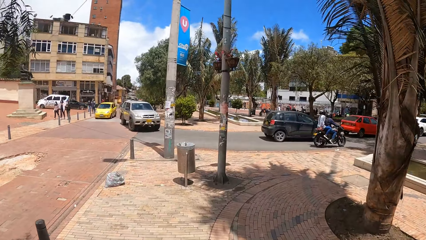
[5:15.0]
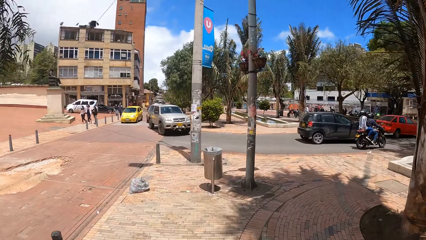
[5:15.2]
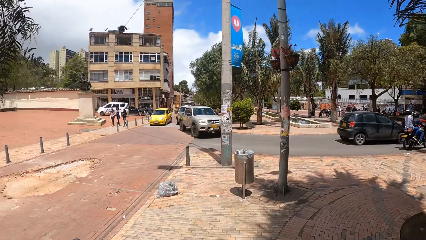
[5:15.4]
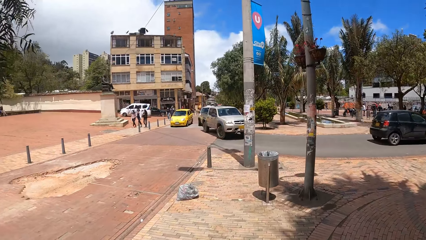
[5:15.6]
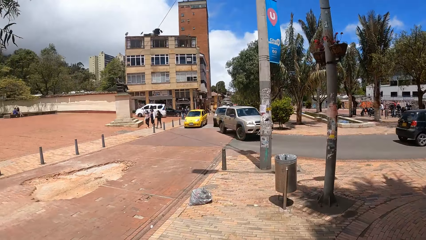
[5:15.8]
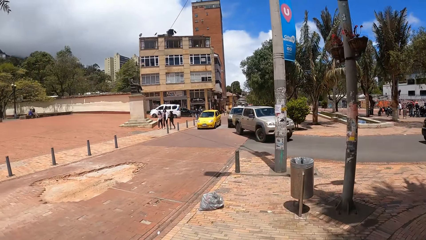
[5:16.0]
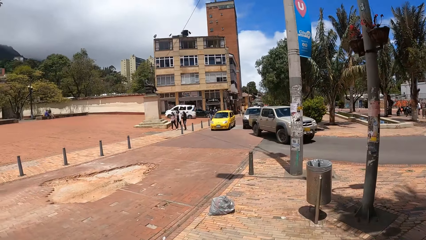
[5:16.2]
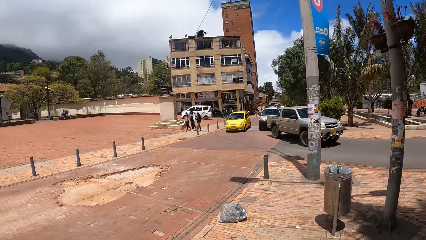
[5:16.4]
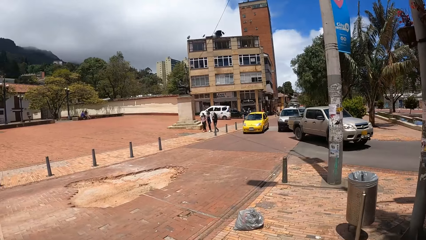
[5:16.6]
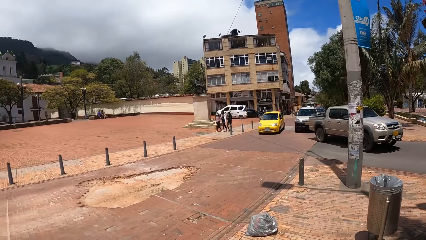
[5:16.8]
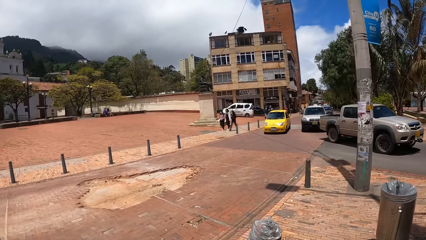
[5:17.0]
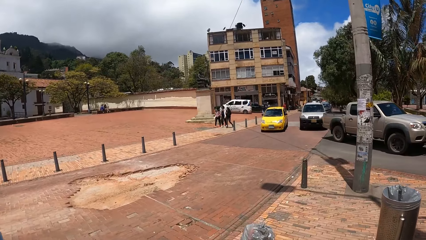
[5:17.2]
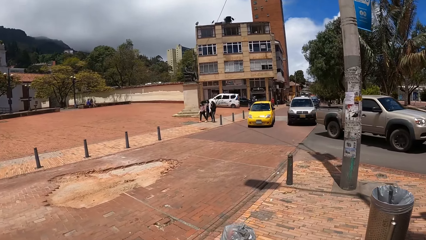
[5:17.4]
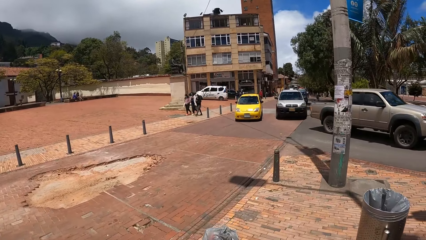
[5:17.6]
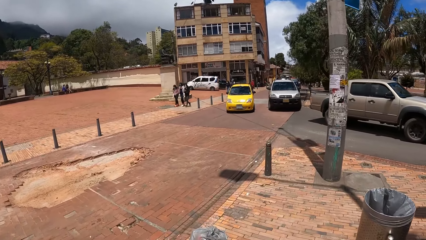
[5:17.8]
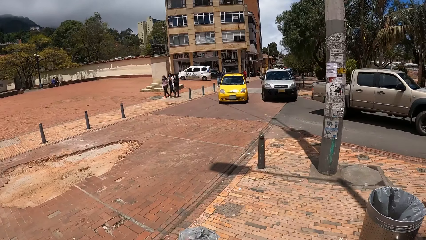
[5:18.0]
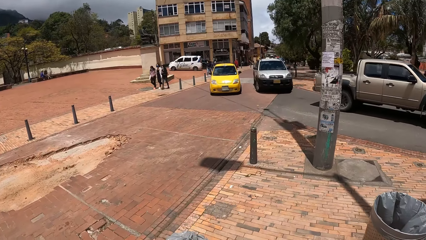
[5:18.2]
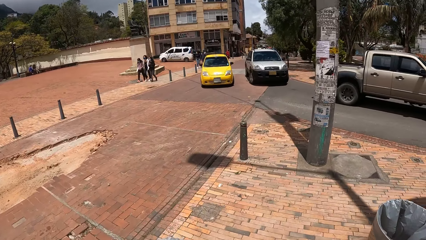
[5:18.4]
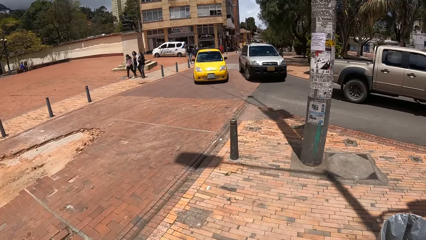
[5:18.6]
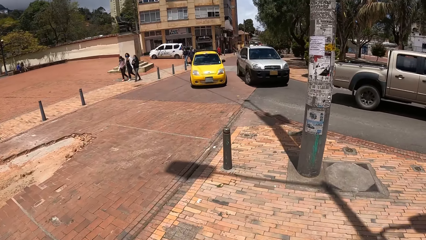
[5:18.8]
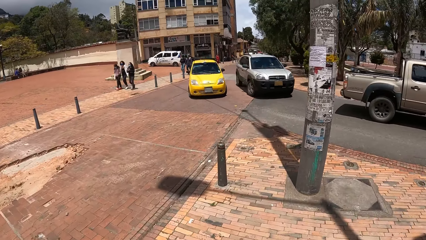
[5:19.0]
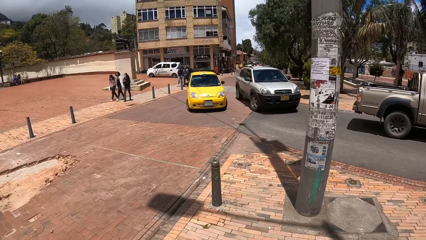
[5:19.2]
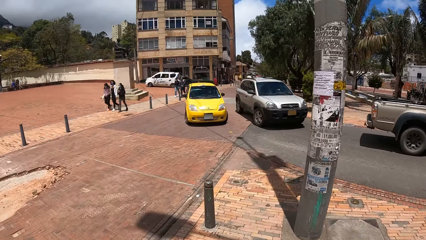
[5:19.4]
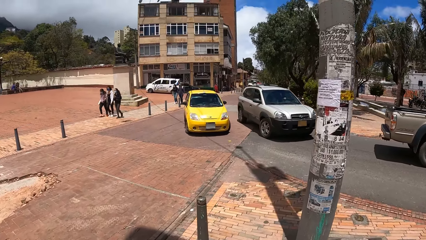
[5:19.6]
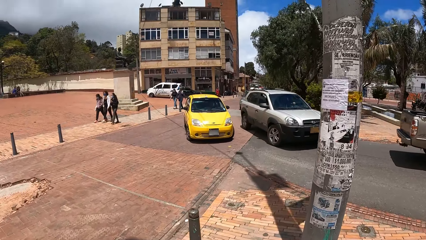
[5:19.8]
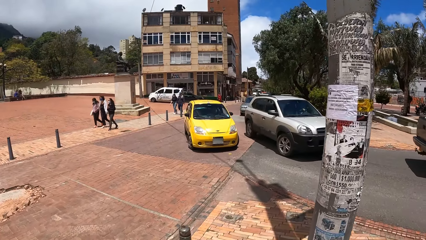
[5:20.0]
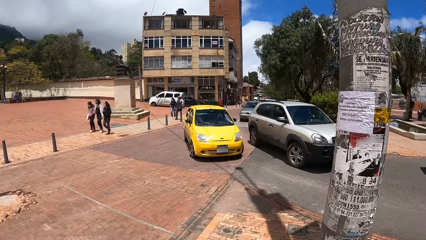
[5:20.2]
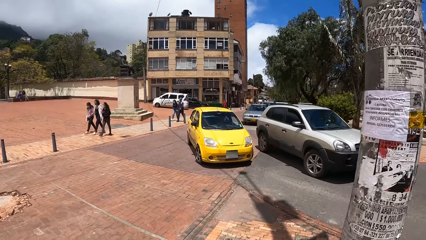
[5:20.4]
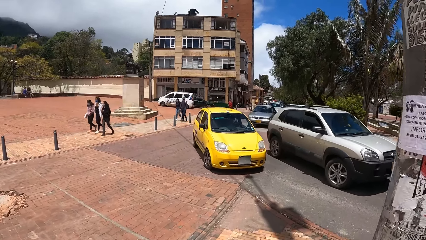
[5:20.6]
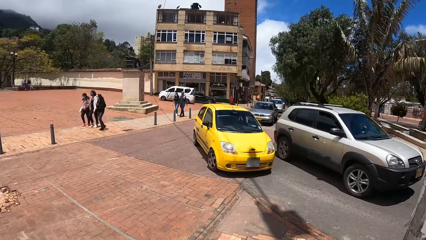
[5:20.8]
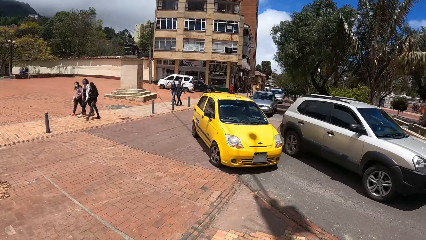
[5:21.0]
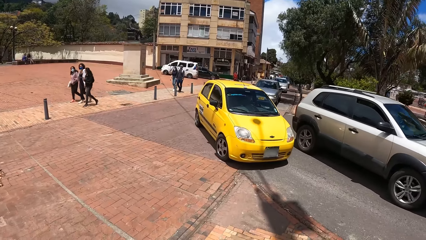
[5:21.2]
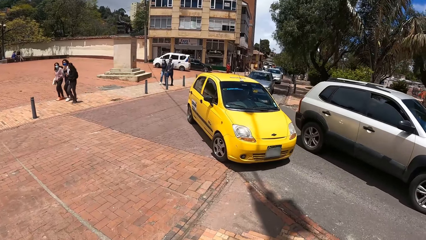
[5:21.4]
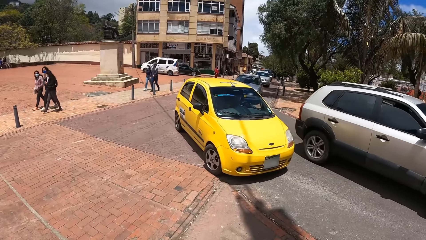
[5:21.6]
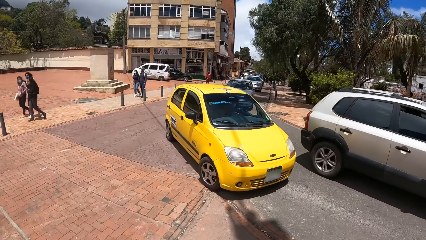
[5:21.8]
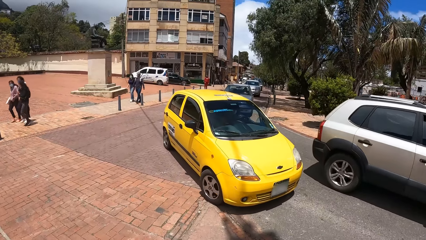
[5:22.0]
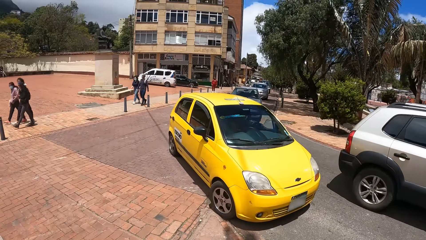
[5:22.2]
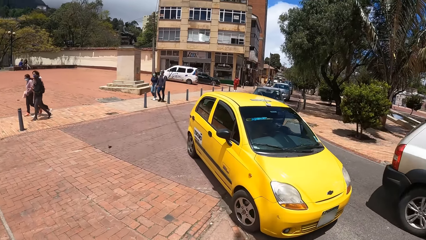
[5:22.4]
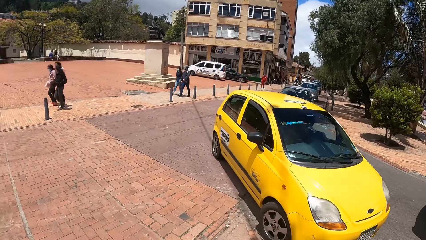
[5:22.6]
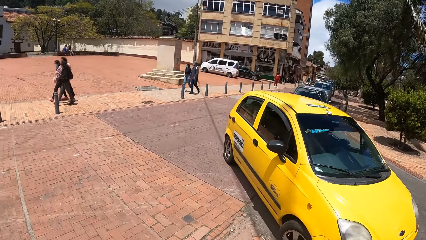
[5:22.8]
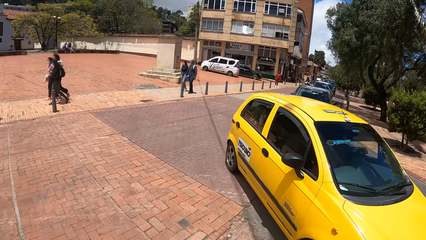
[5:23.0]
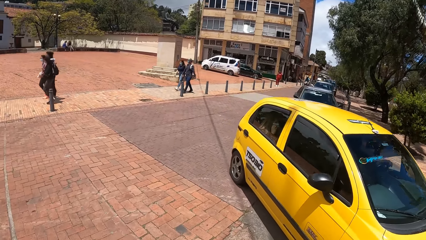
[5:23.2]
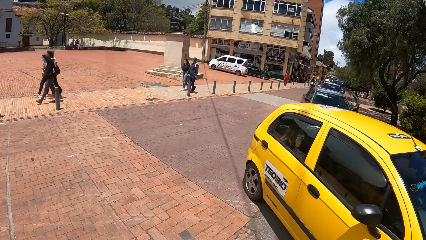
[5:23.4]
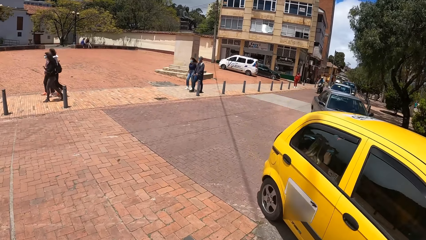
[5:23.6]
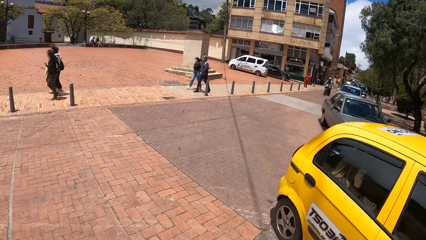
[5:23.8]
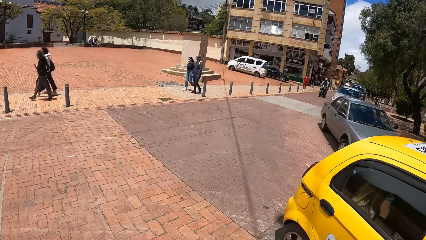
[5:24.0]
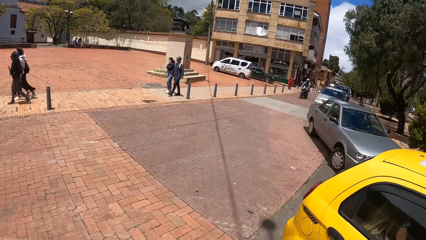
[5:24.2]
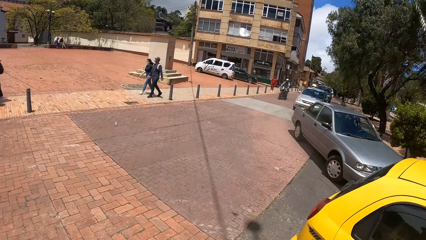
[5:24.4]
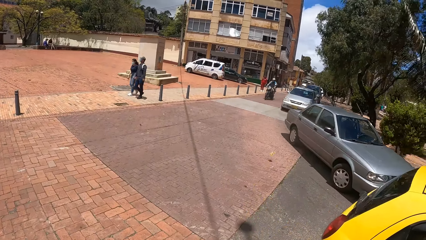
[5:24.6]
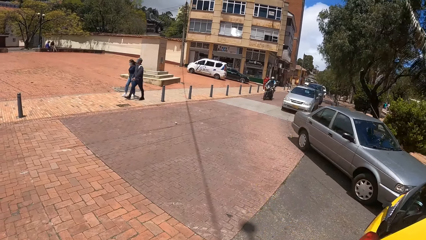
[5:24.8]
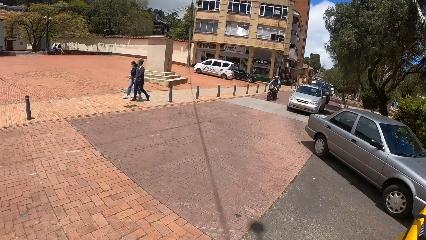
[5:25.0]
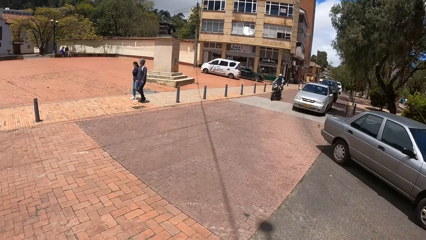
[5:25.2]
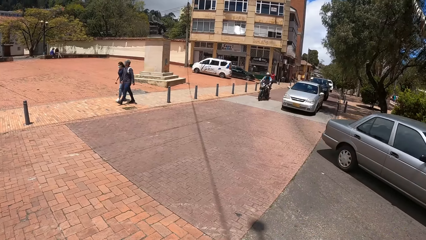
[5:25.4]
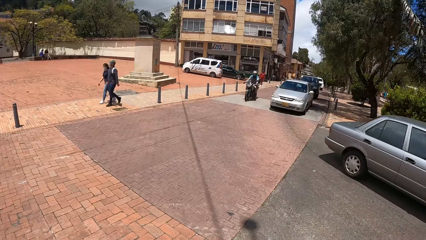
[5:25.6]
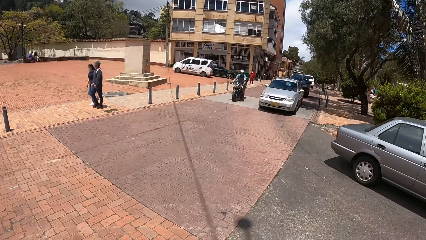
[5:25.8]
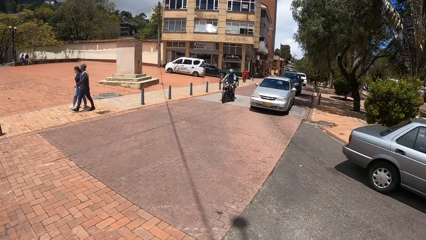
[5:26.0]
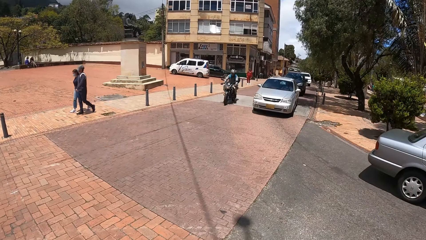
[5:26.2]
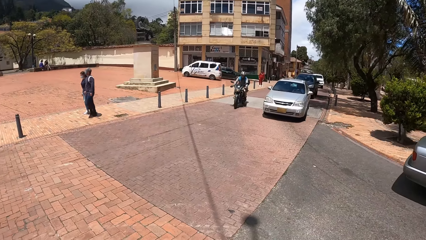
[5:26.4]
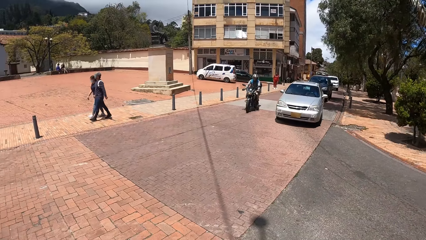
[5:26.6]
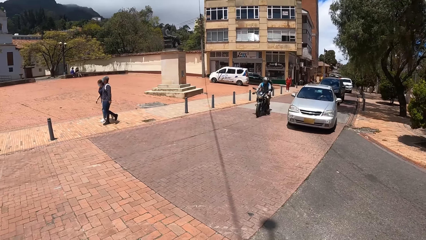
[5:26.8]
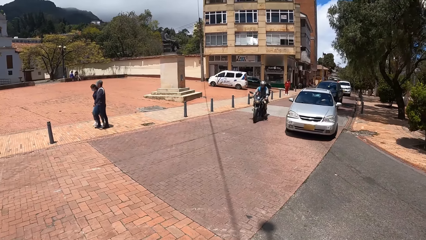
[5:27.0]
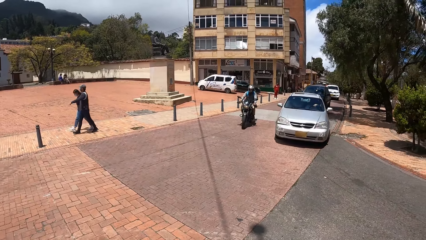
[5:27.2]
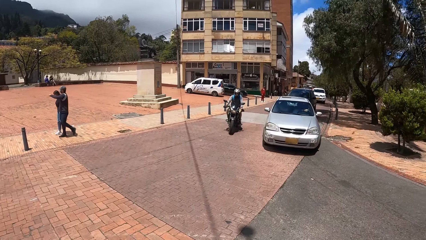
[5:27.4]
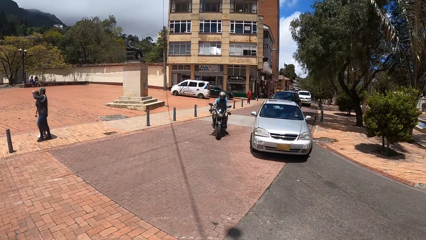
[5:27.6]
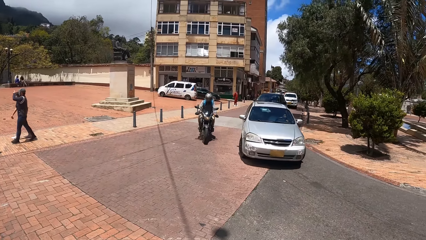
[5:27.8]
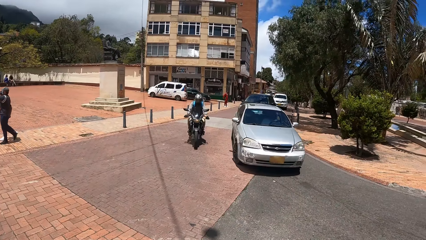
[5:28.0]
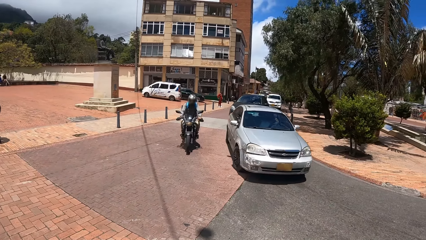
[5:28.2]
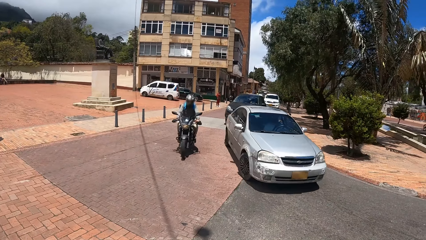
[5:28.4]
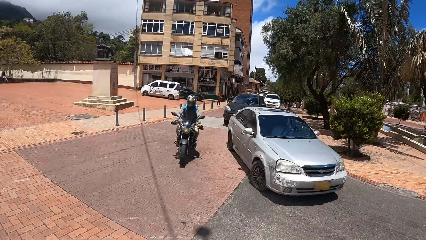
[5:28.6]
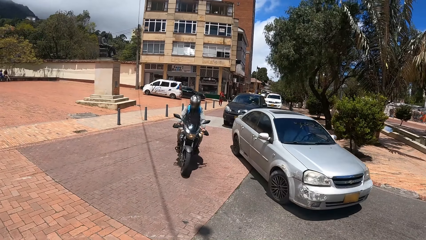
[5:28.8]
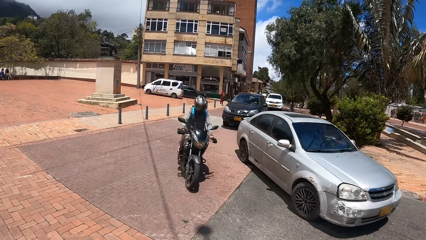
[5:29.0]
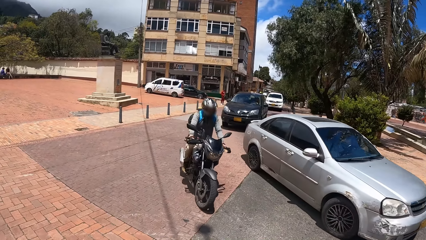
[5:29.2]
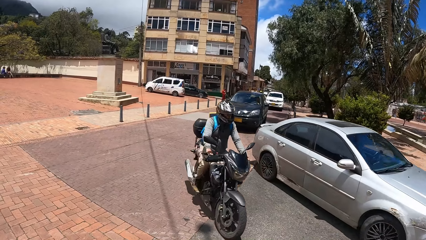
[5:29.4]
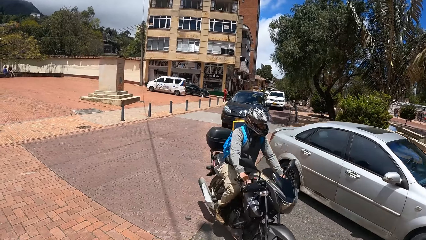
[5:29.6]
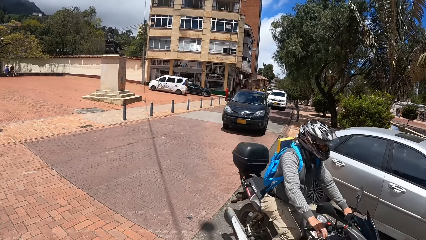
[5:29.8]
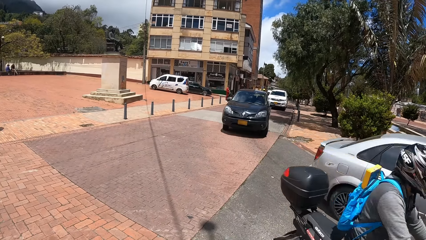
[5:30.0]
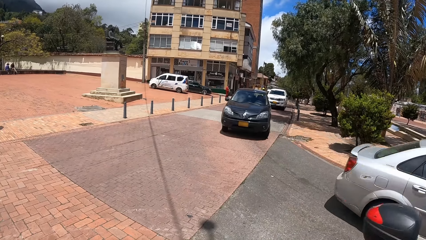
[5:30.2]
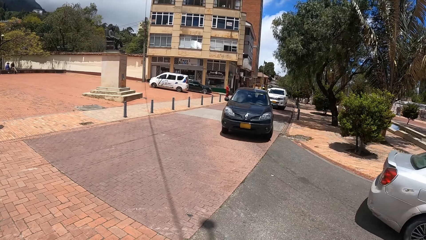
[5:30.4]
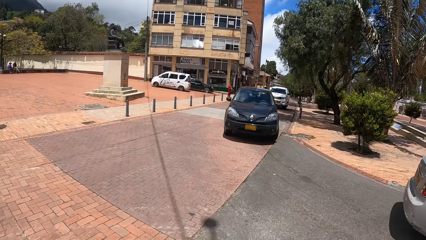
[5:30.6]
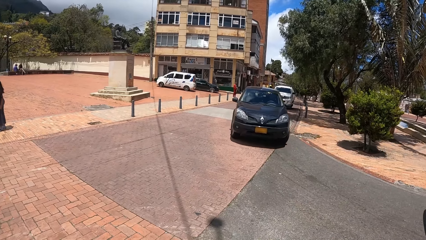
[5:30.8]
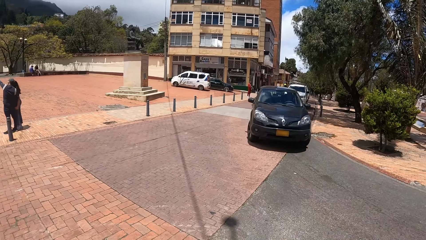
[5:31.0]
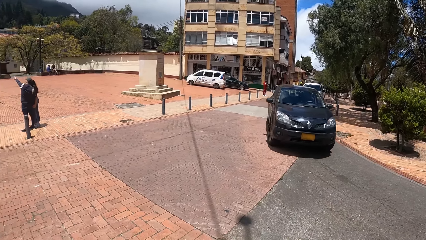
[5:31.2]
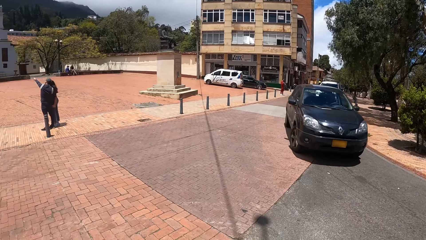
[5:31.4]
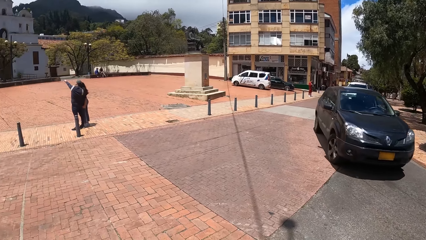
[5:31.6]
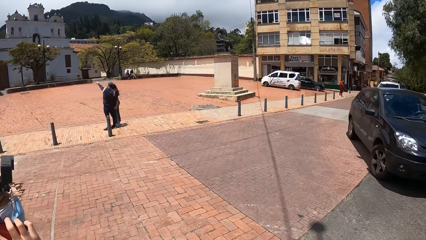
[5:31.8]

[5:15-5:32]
The camera wearer looks left. They look forward. They turn left. They look forward. They look right. They stop.
